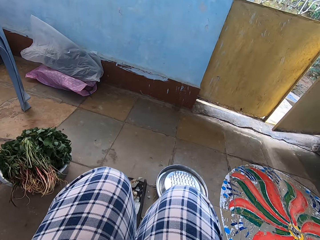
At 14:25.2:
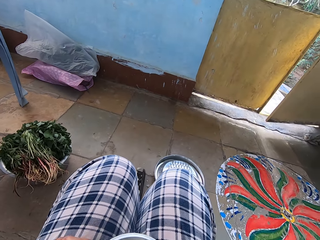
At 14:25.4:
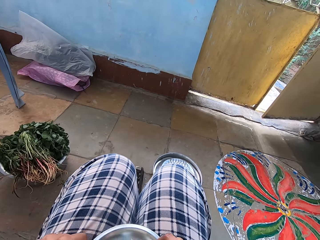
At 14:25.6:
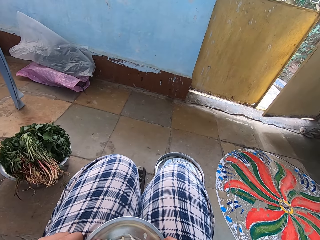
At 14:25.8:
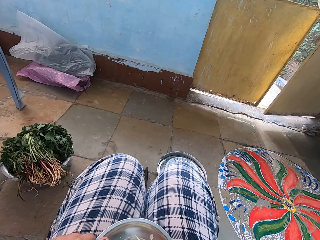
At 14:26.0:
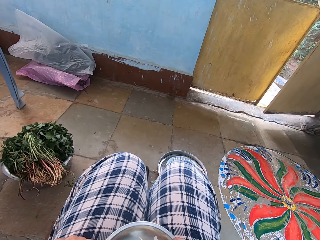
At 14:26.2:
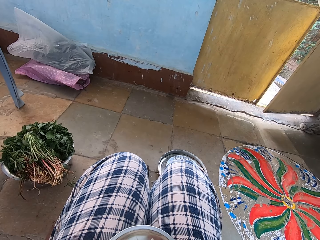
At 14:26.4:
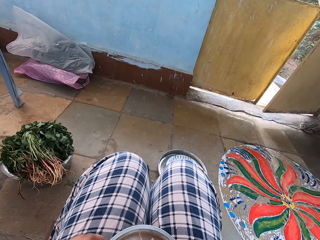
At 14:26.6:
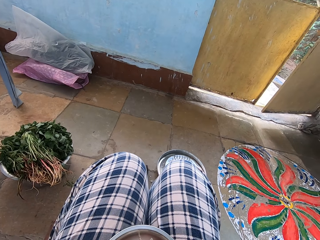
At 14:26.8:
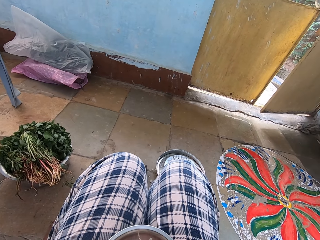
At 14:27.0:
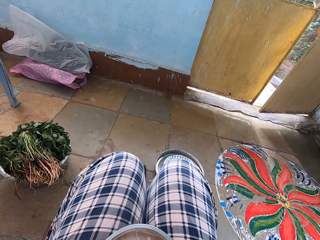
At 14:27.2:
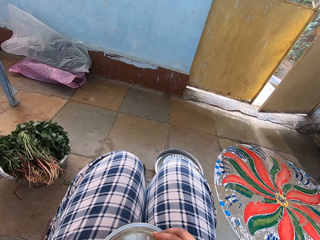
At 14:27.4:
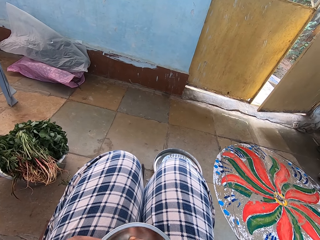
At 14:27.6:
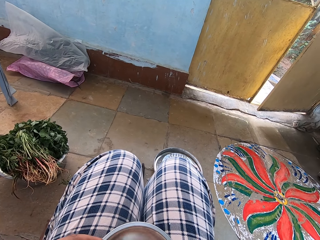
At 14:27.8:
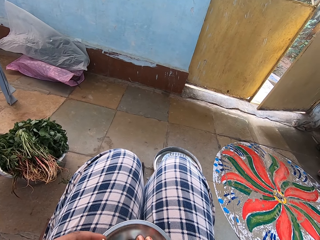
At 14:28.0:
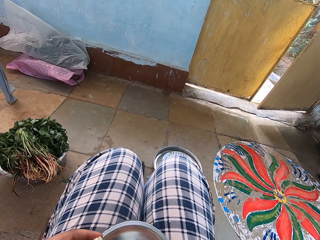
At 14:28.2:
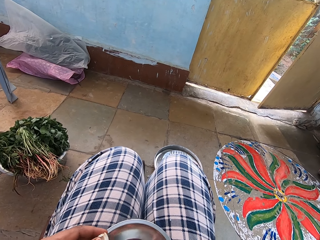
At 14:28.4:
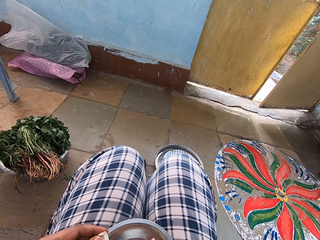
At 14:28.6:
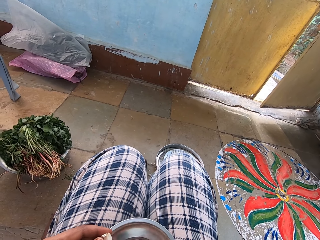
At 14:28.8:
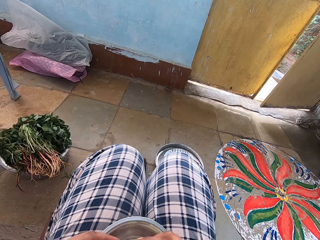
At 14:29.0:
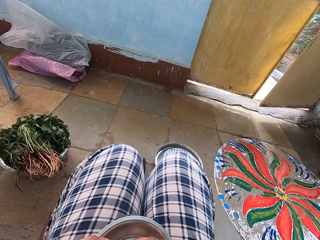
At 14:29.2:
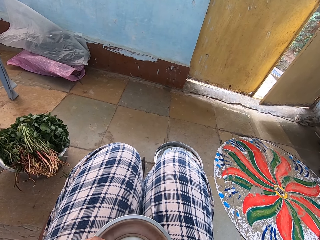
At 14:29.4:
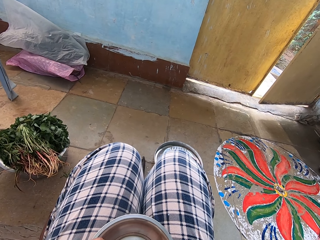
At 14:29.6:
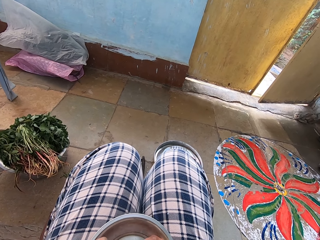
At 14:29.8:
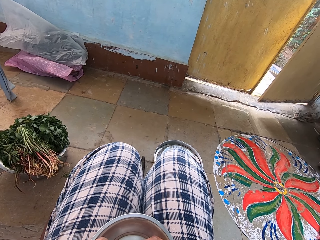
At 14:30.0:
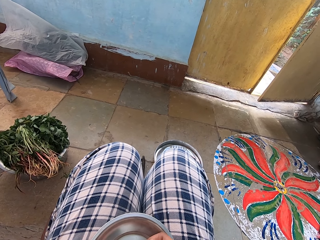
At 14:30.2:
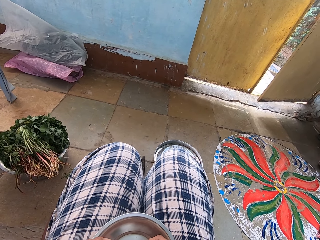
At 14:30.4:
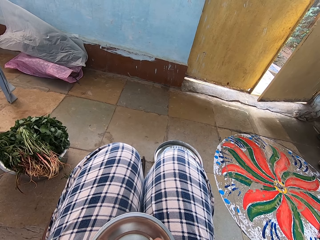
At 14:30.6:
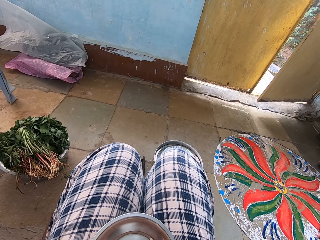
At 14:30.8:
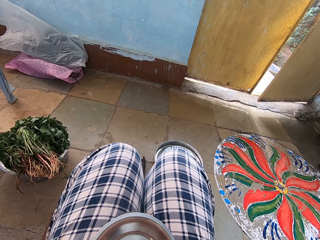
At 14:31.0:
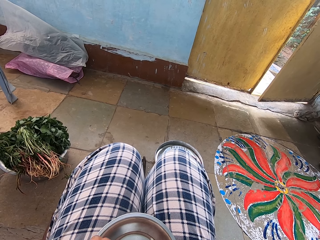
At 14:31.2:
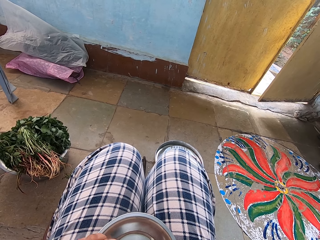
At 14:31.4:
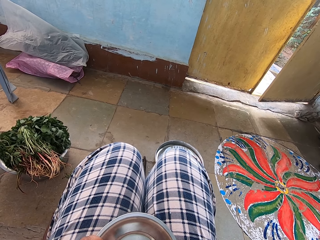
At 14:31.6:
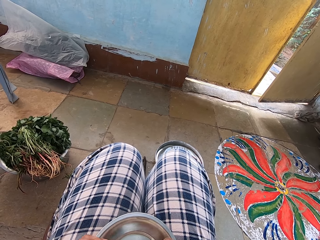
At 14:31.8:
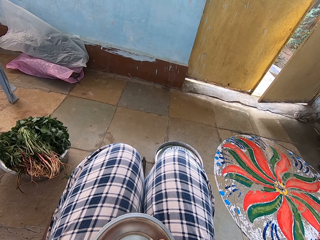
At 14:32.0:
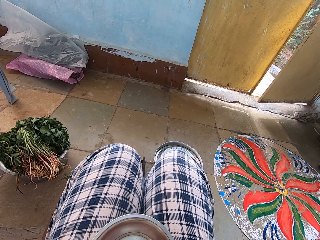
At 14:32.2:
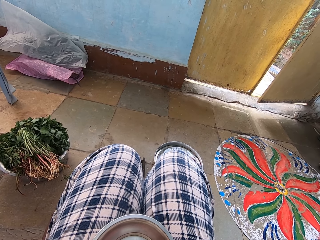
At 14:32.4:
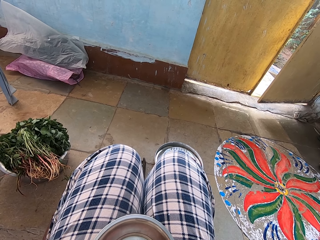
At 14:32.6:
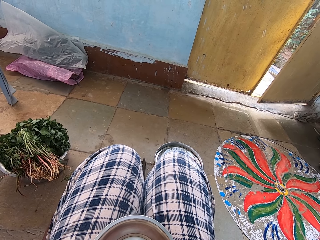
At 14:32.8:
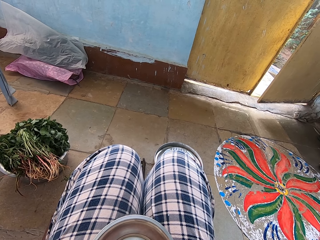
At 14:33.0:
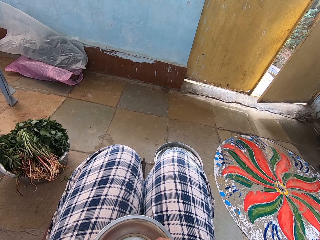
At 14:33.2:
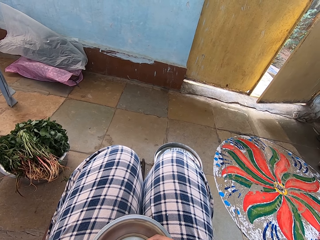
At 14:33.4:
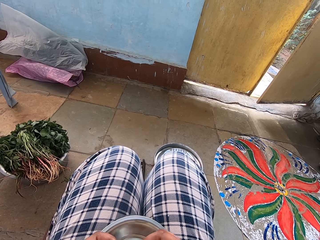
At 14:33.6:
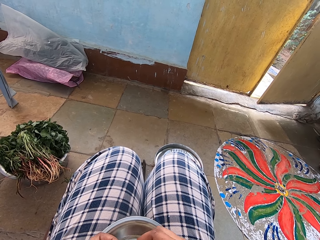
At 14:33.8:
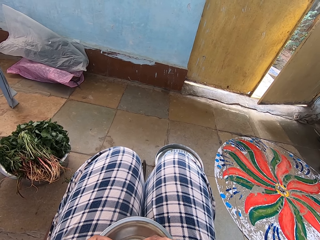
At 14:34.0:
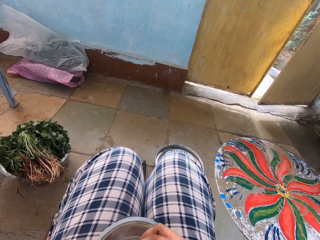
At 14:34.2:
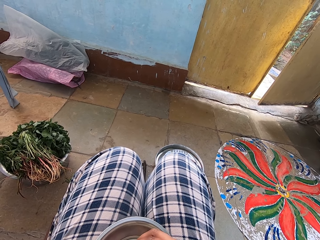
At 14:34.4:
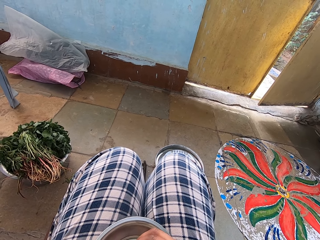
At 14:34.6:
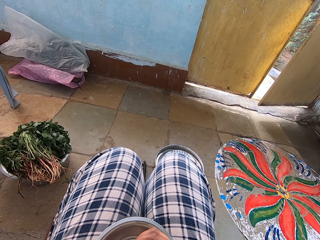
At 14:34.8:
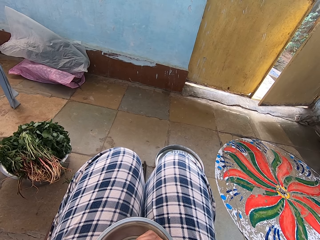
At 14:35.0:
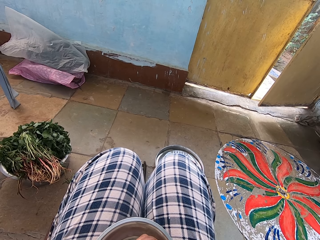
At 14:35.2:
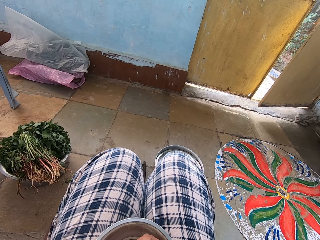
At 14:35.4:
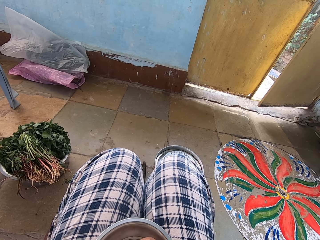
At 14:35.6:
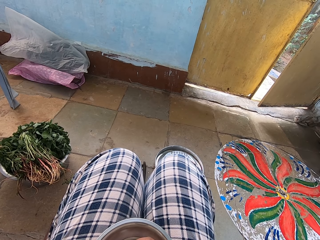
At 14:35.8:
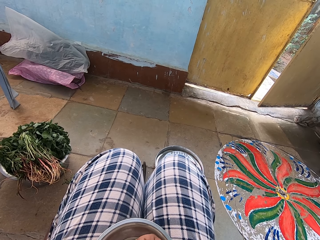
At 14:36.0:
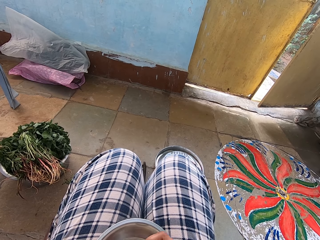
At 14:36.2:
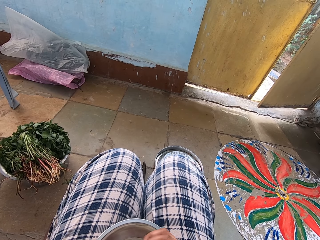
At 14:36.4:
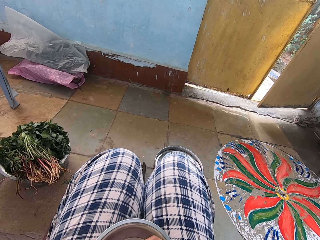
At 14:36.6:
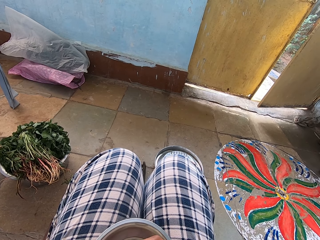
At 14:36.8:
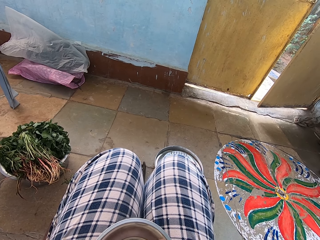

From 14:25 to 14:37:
The camera wearer places the garlic on her lap. She peels the garlic. She peels garlic cloves.

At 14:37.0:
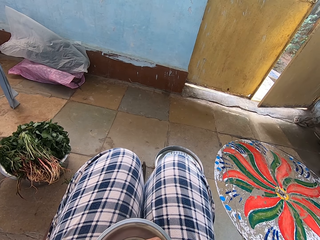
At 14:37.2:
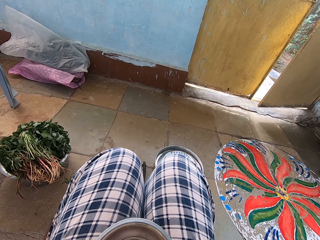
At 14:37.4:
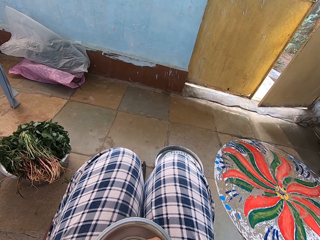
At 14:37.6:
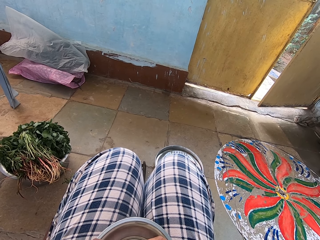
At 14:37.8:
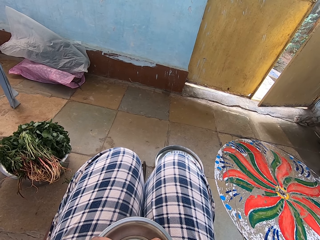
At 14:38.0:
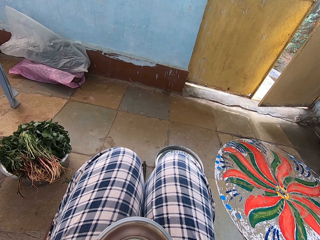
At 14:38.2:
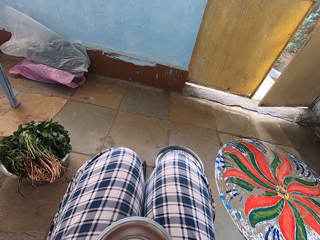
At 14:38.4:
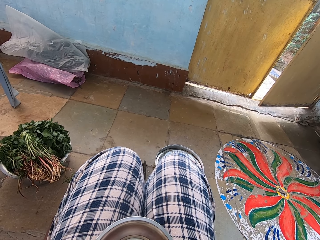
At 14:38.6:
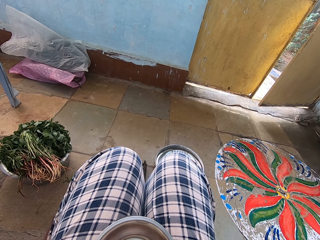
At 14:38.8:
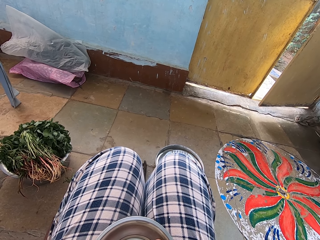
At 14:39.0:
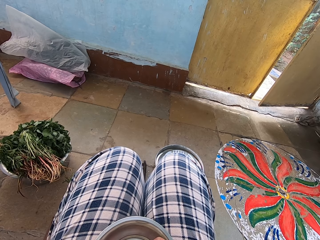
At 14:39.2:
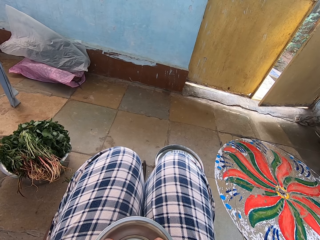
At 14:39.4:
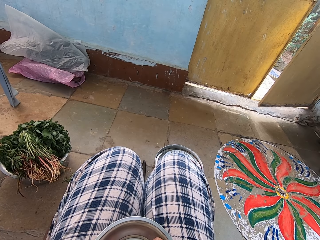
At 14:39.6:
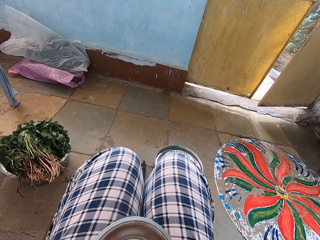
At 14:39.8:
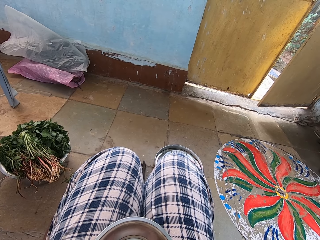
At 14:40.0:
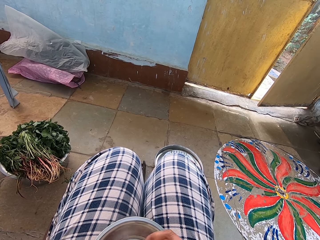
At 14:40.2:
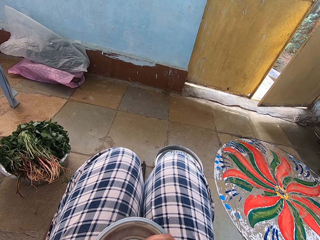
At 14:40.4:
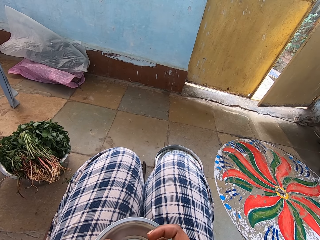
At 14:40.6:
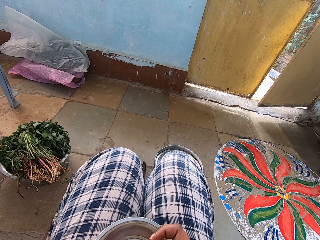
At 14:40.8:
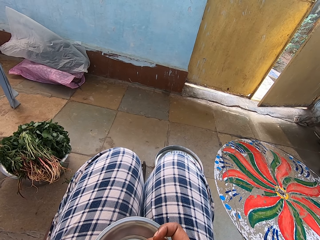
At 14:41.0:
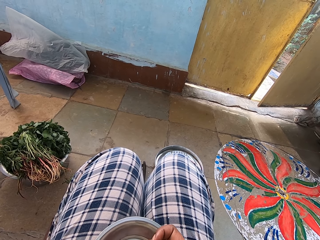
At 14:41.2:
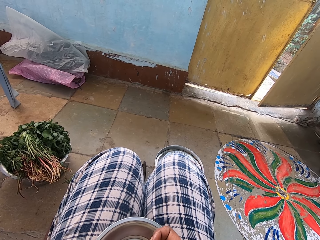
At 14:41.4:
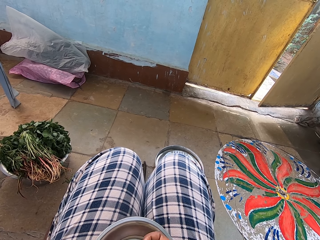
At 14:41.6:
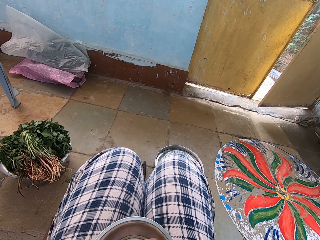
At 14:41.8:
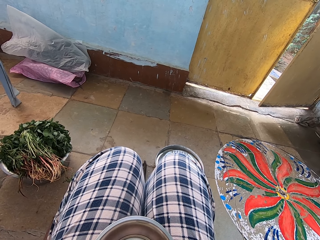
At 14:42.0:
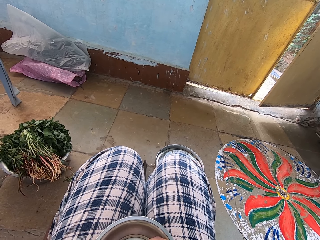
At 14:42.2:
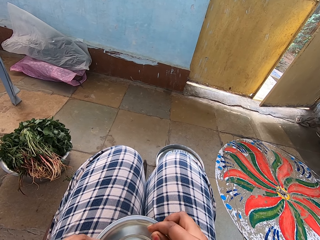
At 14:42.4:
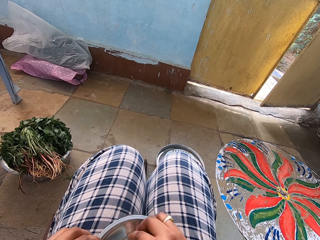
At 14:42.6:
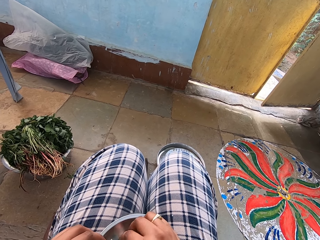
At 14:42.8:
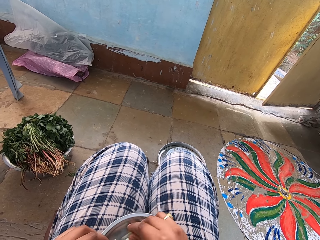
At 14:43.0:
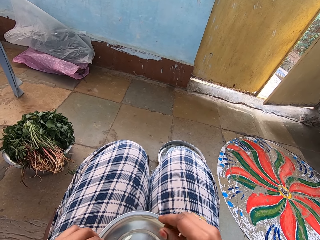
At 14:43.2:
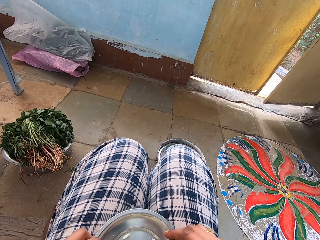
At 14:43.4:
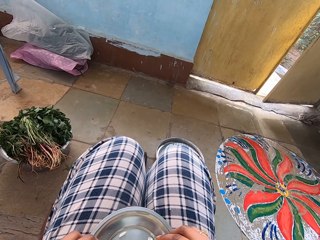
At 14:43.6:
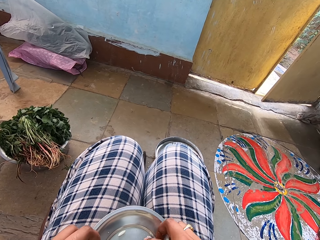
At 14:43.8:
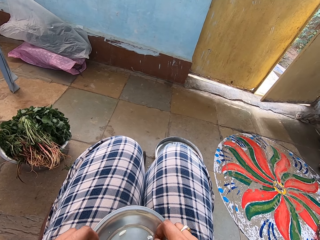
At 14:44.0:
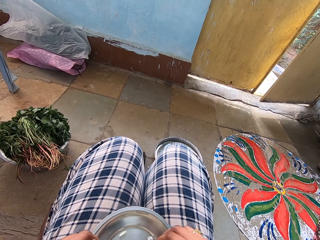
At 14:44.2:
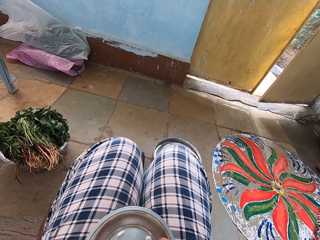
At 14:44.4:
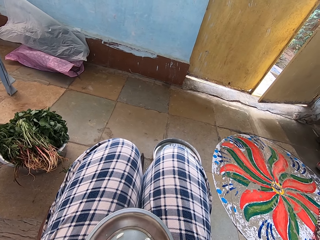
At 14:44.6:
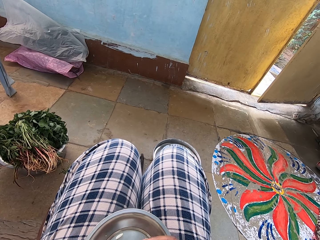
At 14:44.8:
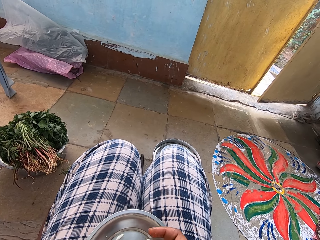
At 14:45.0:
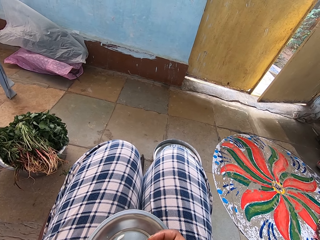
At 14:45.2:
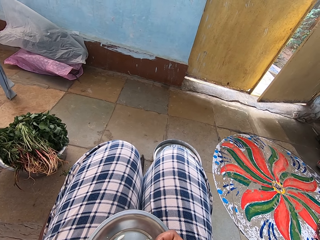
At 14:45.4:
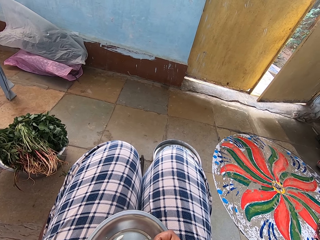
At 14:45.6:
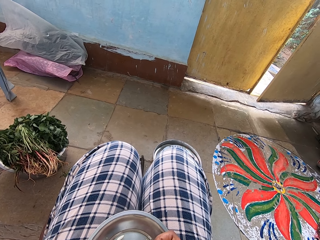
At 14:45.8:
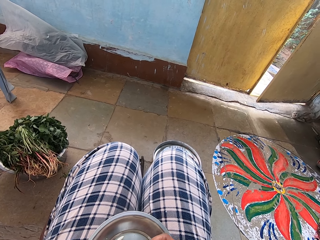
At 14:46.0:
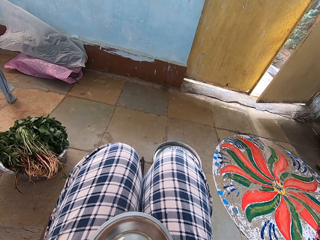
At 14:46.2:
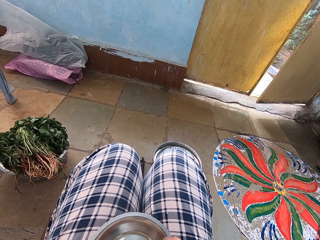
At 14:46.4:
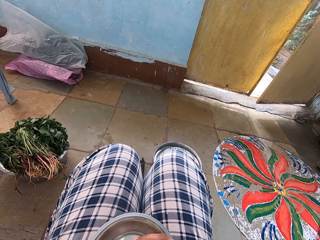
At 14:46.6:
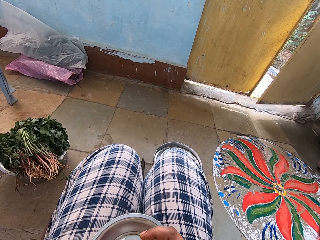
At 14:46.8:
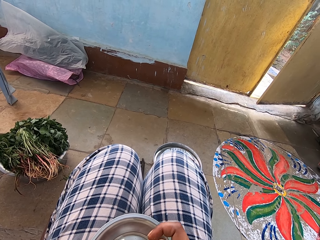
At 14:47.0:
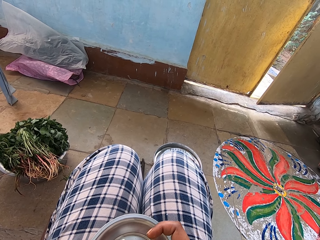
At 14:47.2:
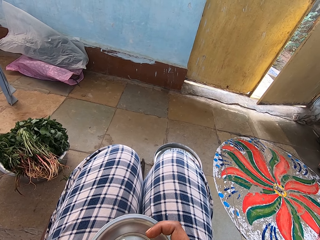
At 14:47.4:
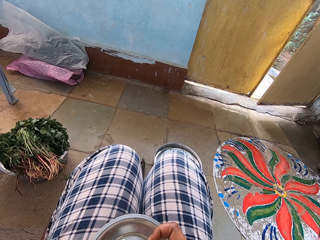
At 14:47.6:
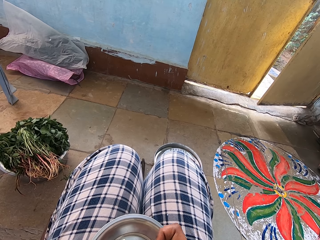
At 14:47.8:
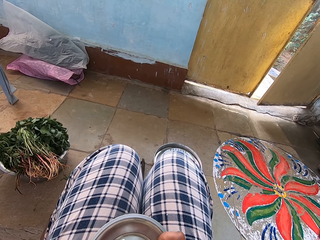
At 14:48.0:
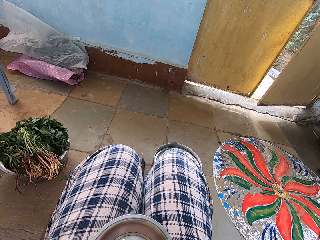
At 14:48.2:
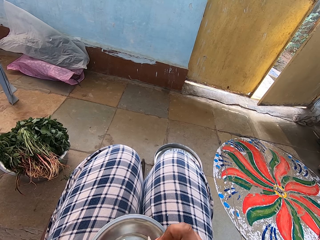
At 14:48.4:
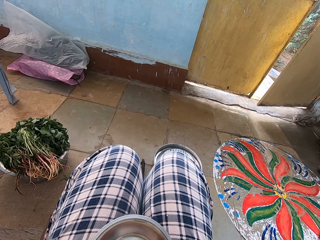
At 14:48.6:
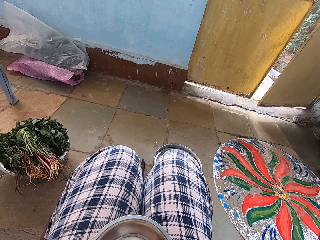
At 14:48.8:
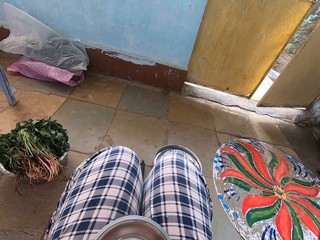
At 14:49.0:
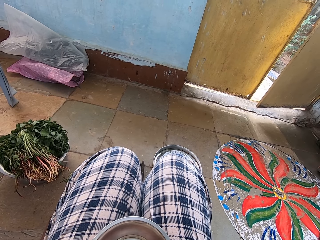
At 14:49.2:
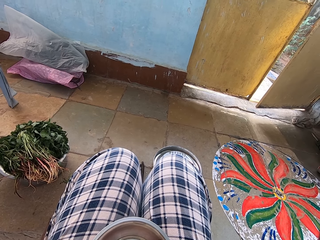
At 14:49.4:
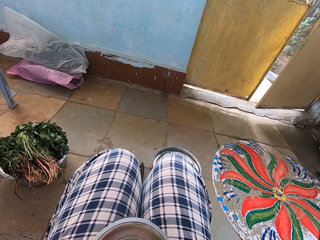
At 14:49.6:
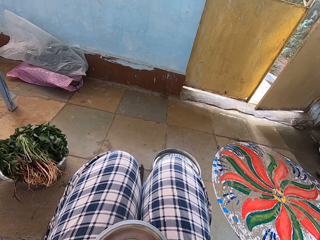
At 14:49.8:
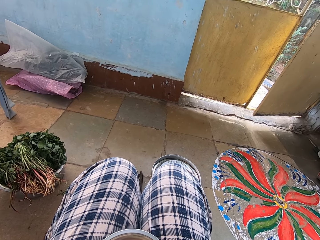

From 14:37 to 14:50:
The camera wearer places the garlic clove on the plate. They peel garlic cloves.
